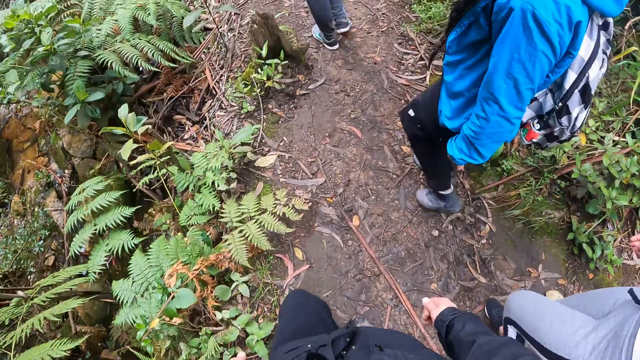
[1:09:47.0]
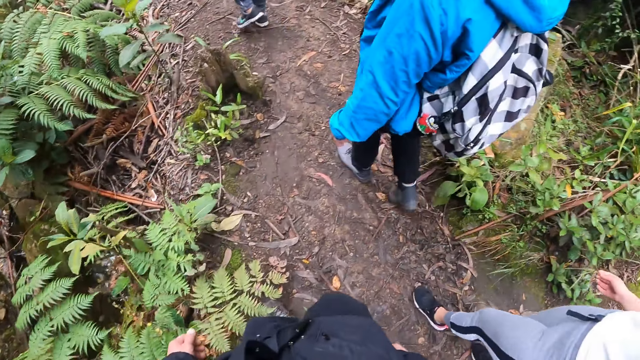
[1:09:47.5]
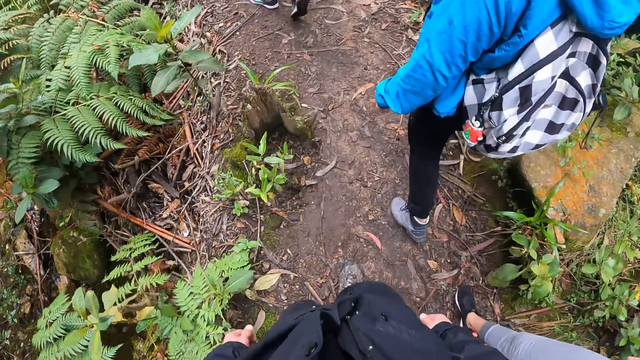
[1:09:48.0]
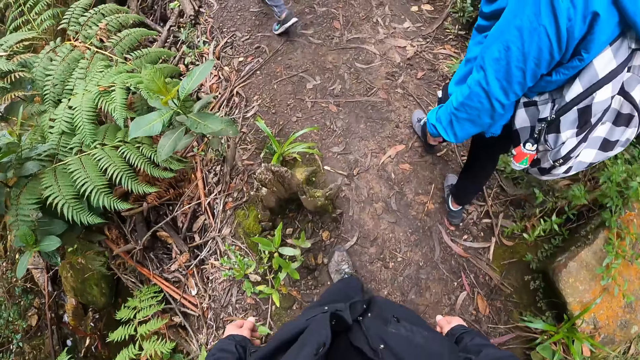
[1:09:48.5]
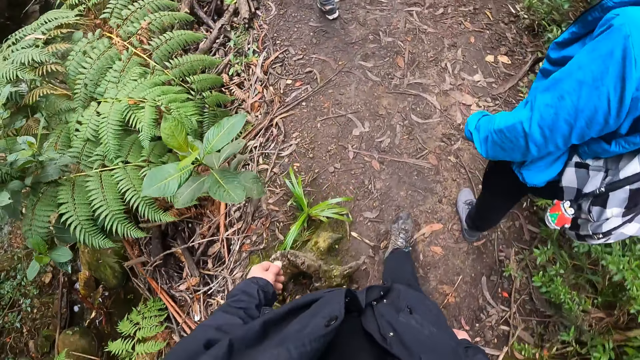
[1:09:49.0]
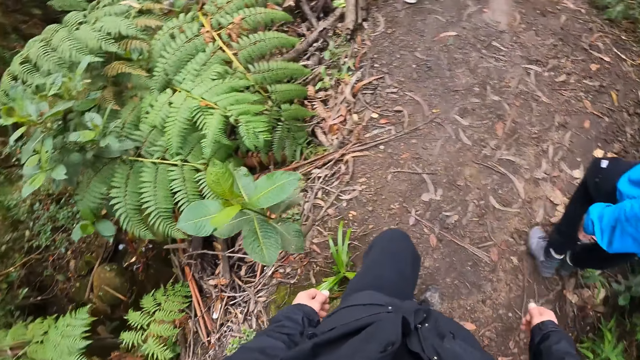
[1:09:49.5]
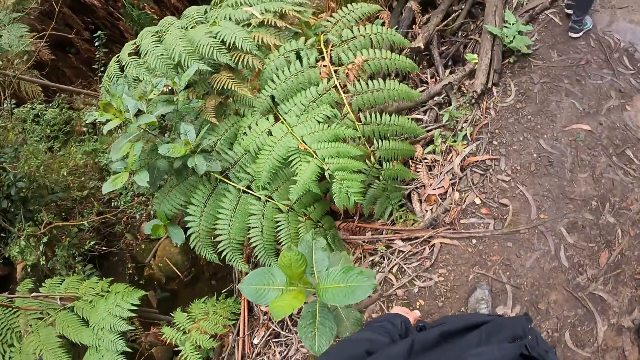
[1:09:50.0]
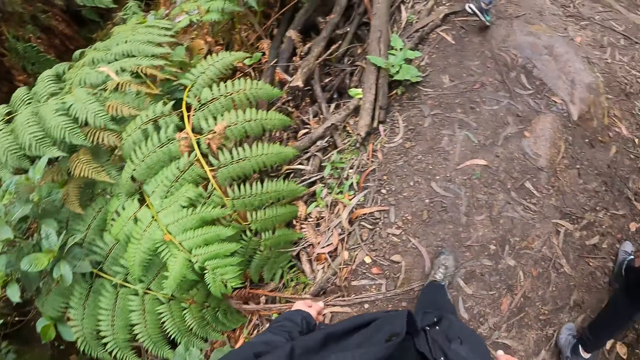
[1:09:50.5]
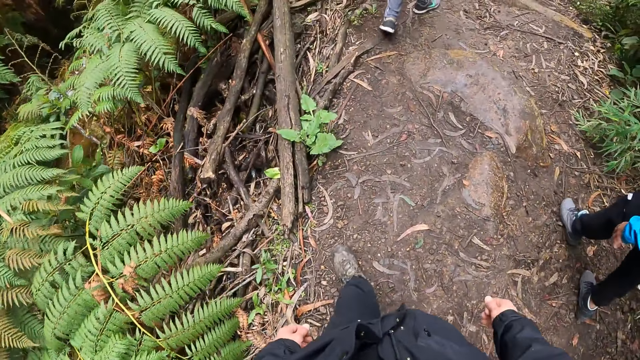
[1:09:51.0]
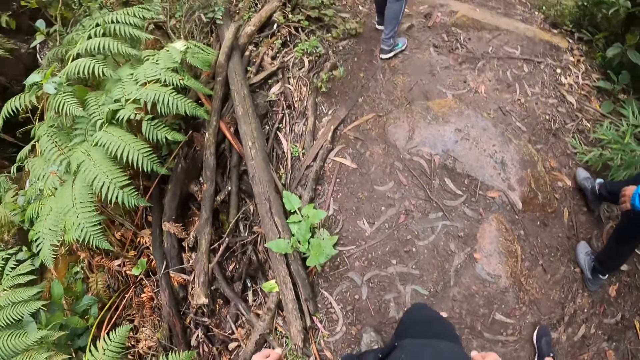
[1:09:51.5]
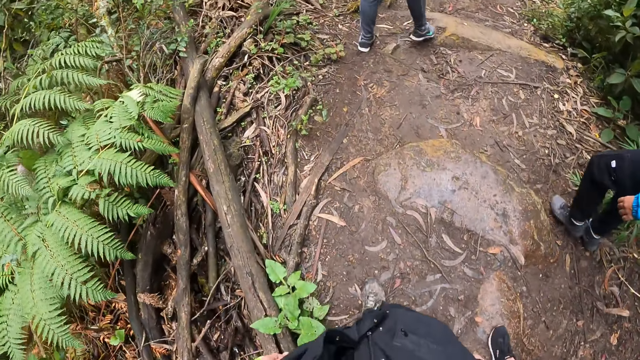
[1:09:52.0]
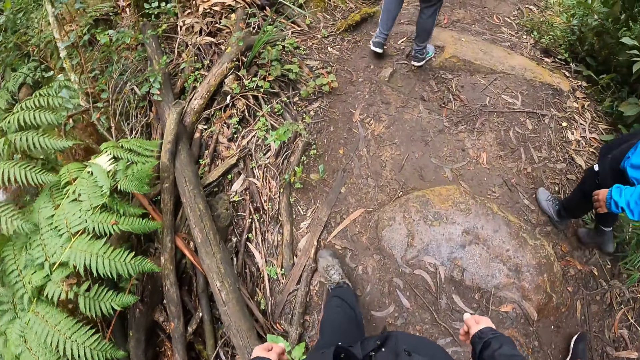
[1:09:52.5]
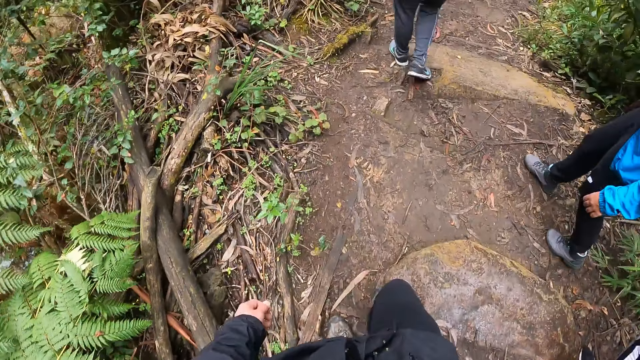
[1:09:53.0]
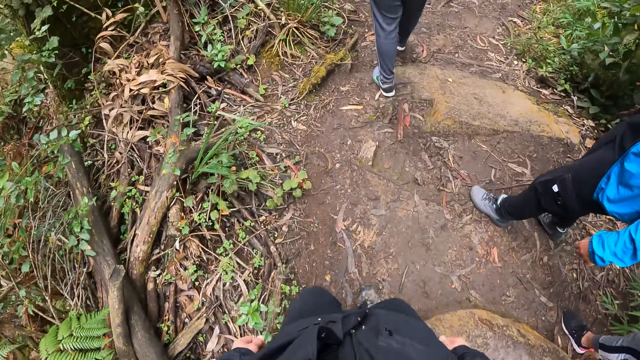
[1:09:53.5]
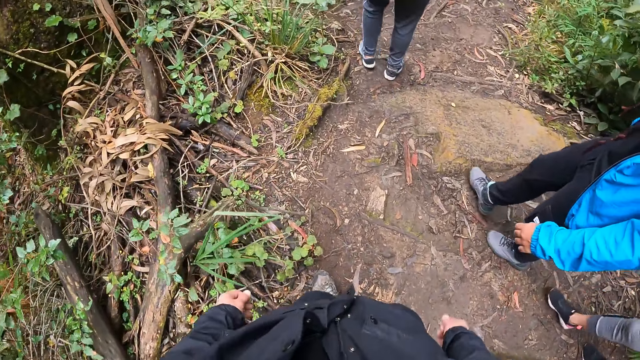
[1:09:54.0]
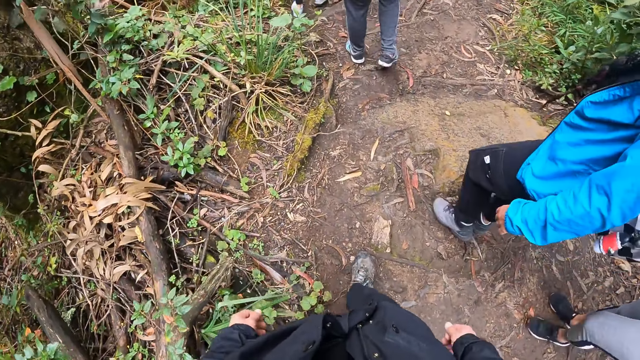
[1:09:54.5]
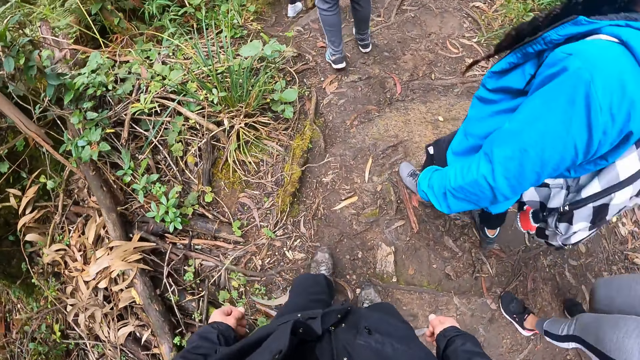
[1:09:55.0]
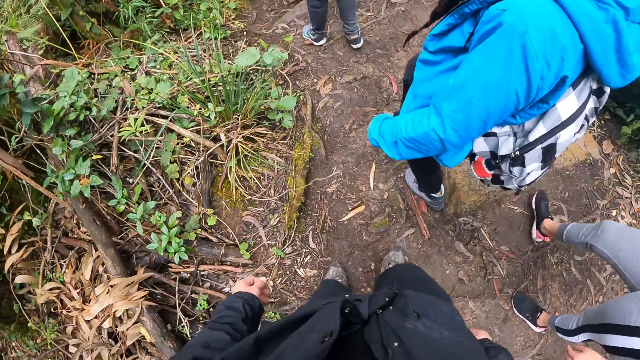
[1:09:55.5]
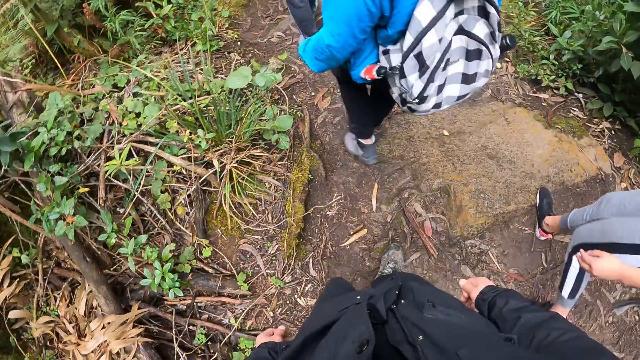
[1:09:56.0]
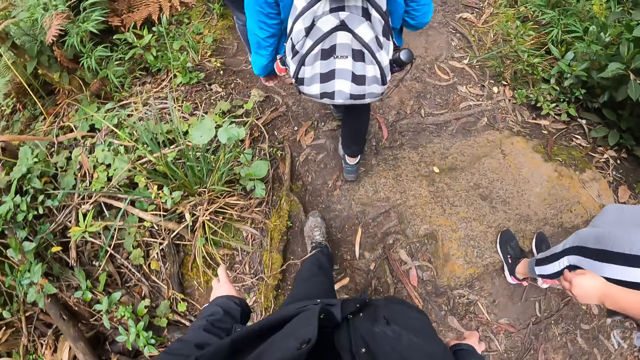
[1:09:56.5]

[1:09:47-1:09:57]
The camera wearer walks.

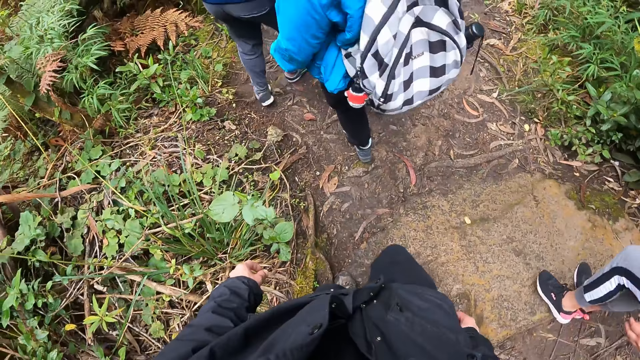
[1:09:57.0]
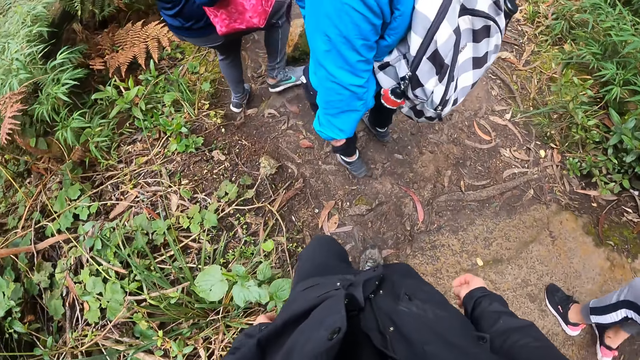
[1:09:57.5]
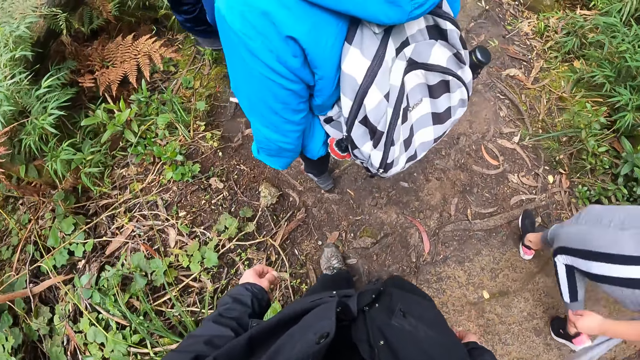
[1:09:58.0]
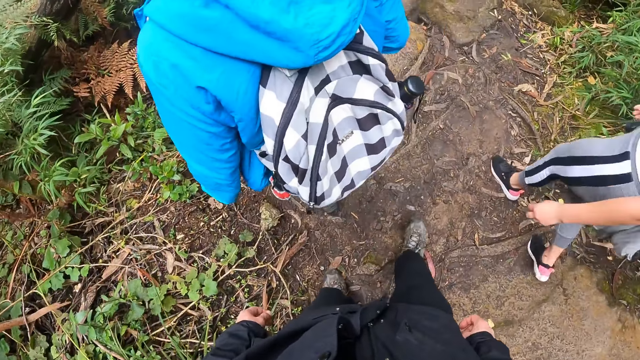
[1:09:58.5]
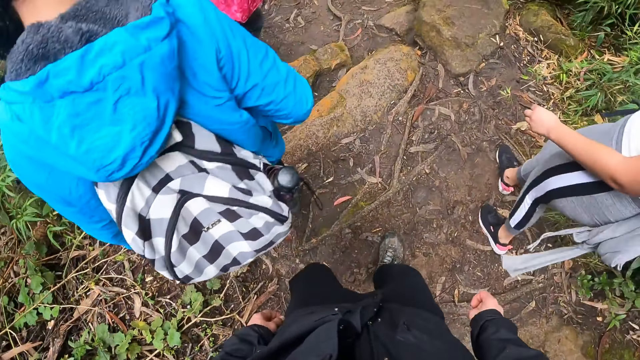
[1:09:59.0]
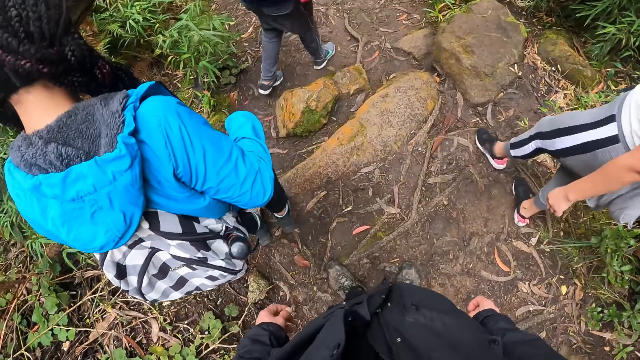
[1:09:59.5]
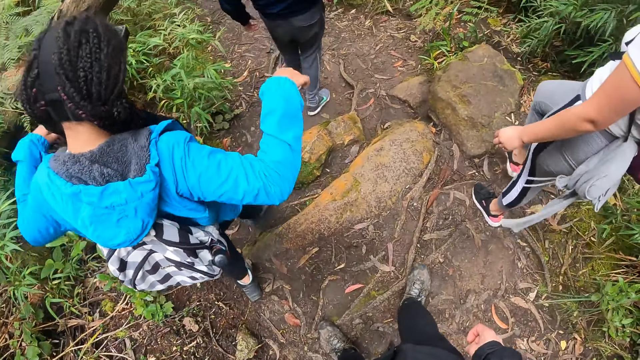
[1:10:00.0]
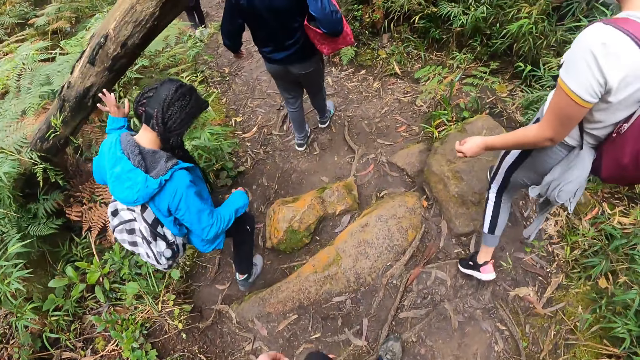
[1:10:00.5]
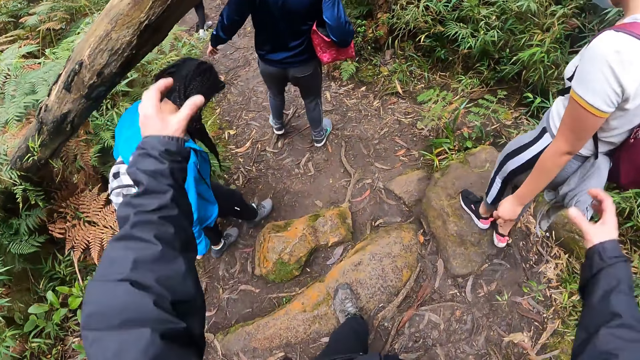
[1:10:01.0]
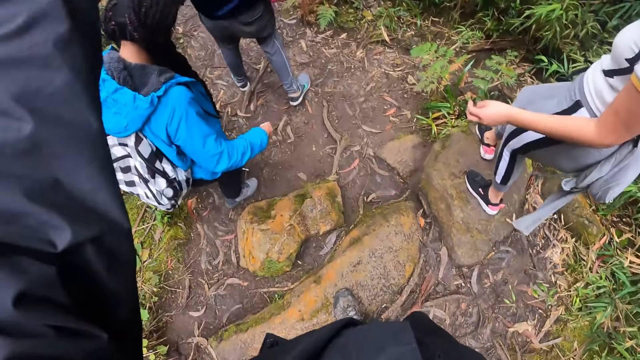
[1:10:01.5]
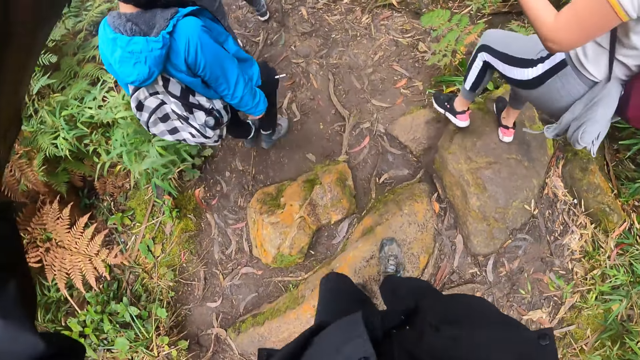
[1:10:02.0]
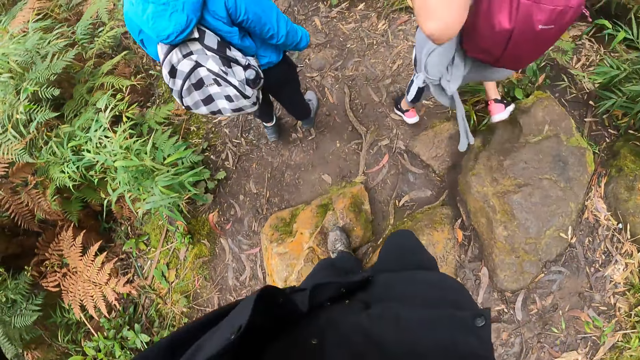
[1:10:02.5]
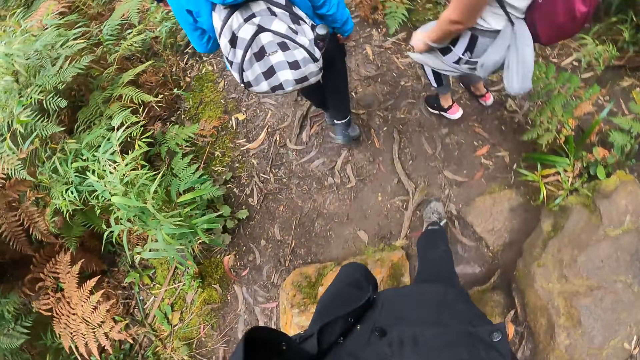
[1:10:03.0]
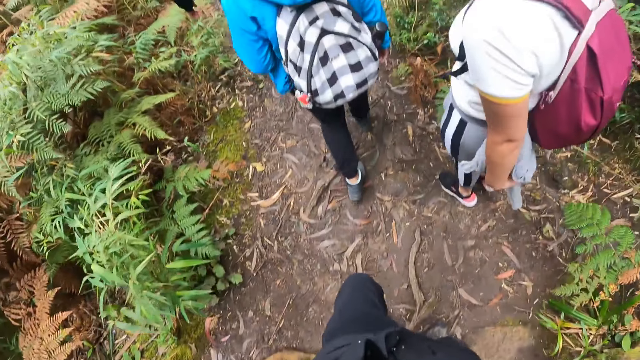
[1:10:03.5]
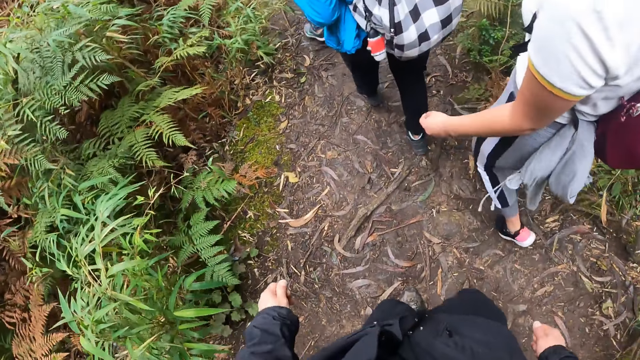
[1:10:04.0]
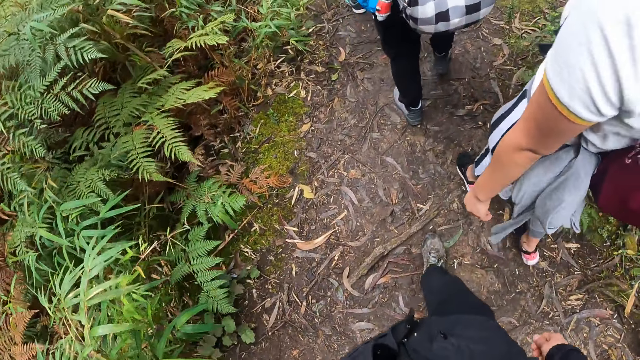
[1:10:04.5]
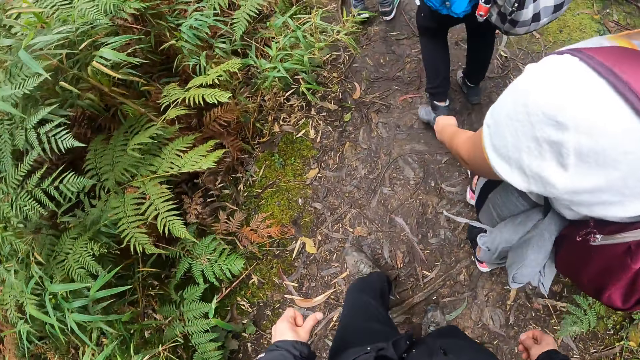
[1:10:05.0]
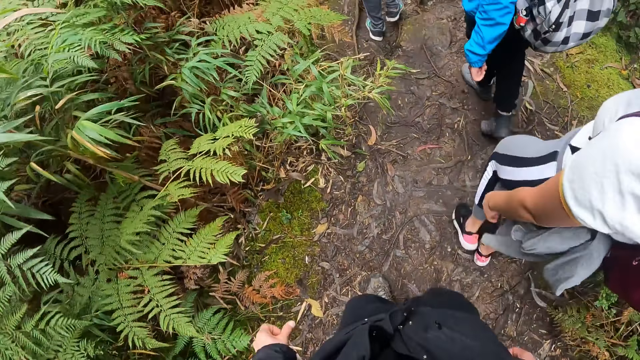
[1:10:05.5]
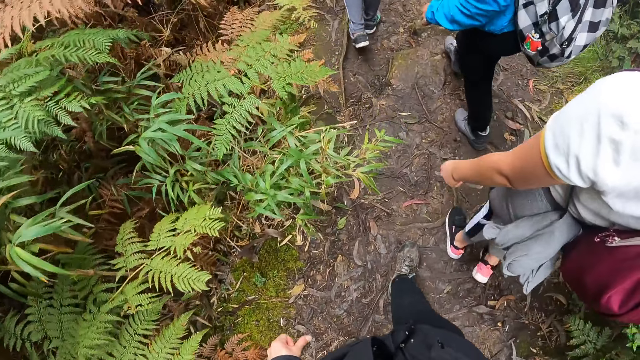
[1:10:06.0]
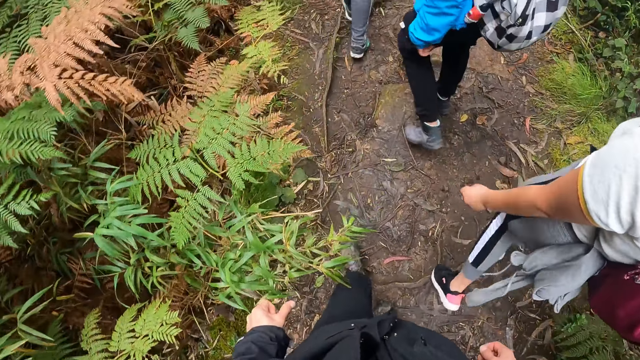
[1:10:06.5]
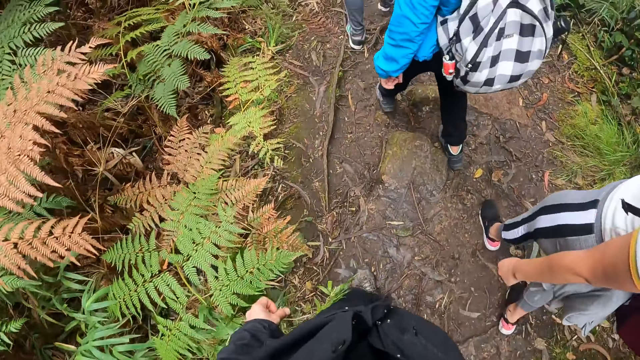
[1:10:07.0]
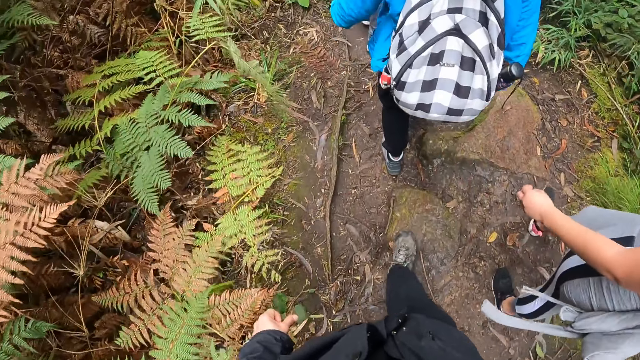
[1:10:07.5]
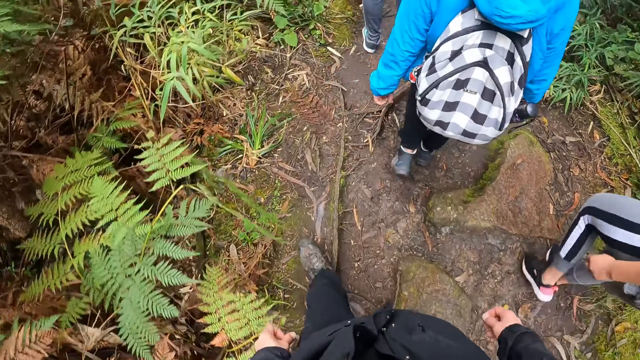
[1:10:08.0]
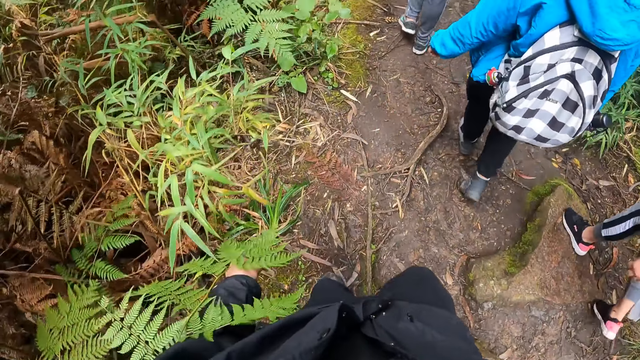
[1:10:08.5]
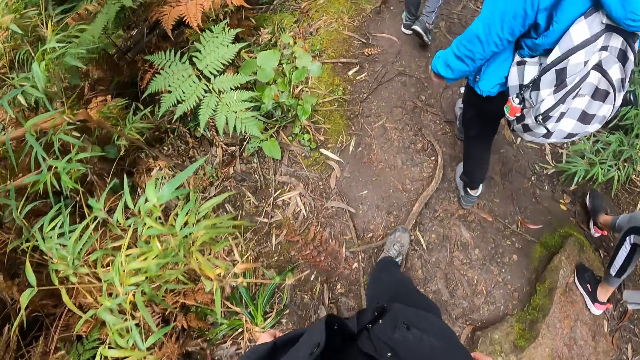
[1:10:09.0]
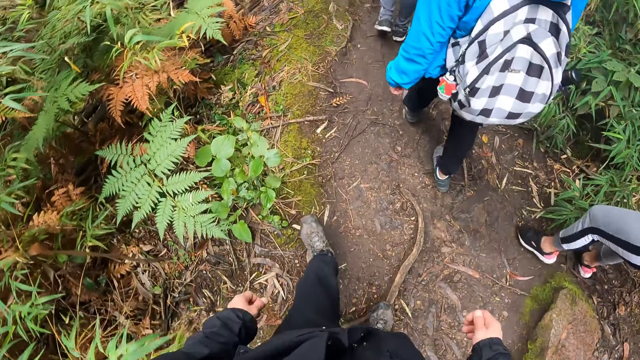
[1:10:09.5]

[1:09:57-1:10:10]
The camera wearer walks. They touch a tree with both hands. They walk.
